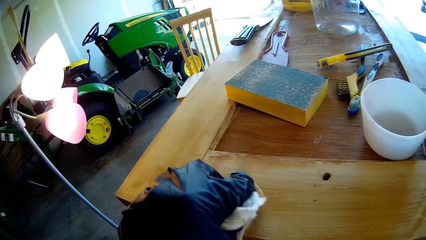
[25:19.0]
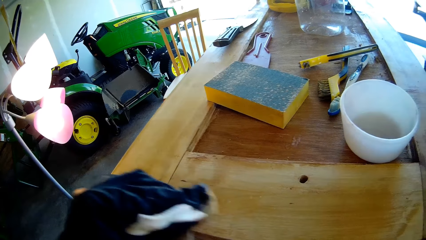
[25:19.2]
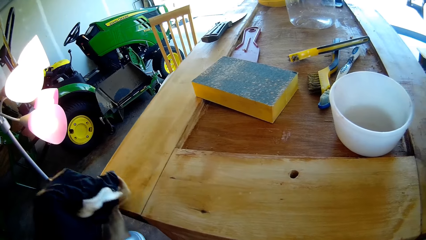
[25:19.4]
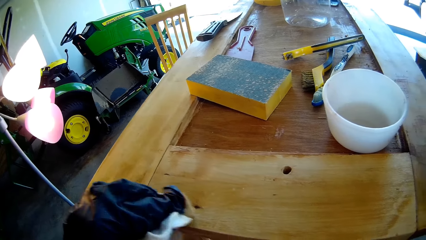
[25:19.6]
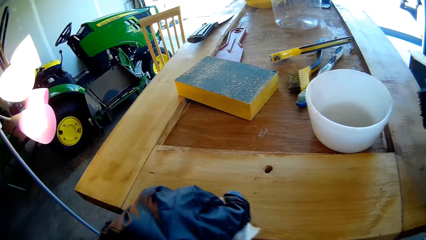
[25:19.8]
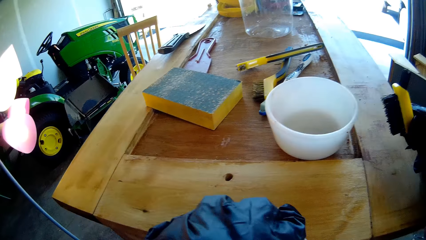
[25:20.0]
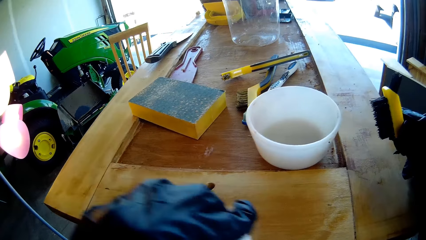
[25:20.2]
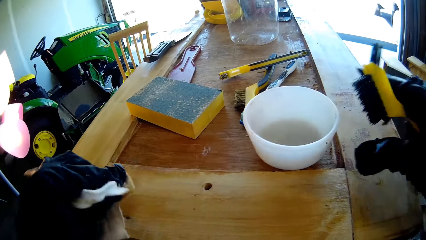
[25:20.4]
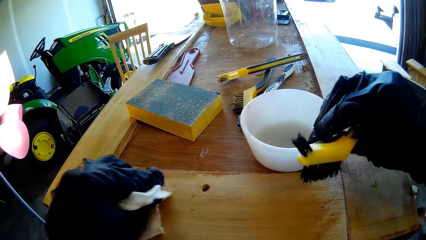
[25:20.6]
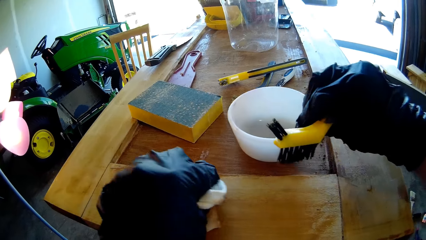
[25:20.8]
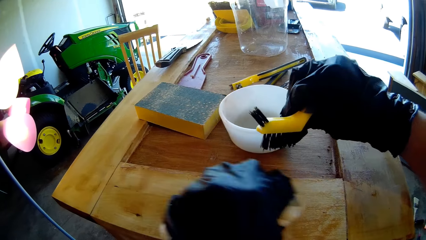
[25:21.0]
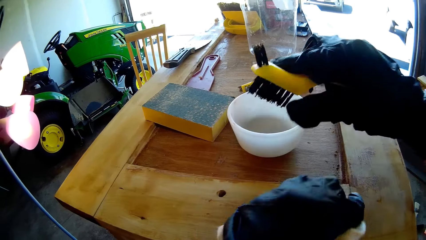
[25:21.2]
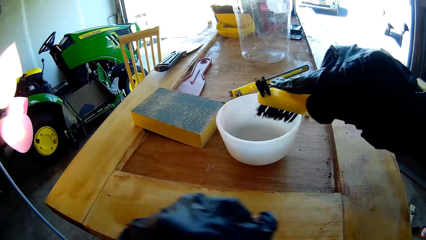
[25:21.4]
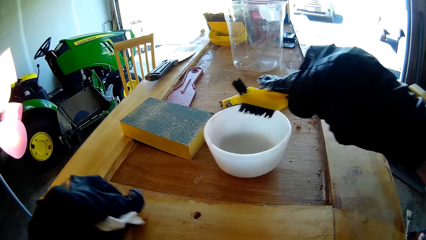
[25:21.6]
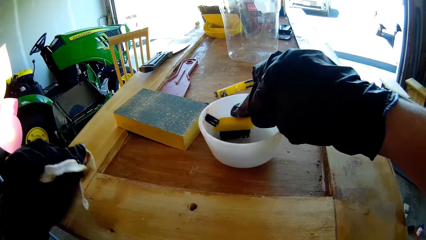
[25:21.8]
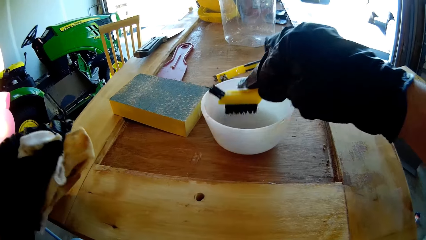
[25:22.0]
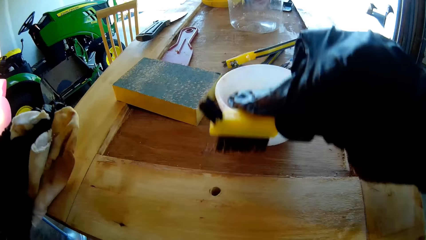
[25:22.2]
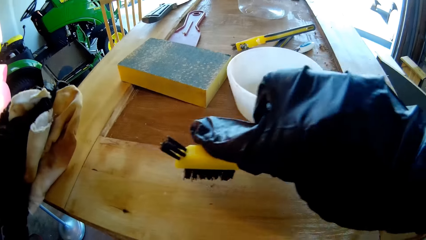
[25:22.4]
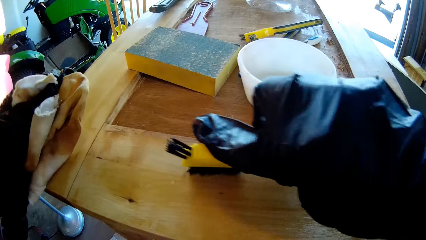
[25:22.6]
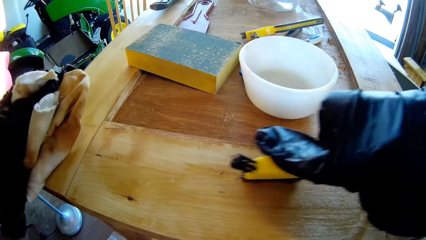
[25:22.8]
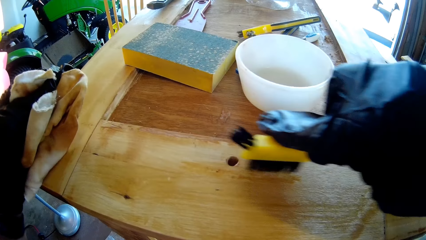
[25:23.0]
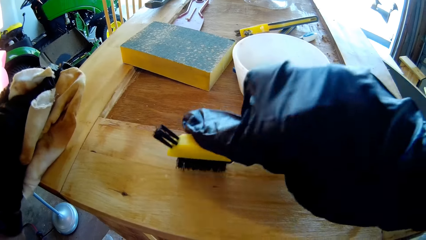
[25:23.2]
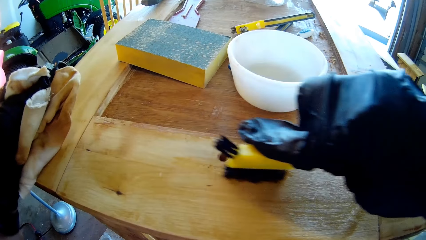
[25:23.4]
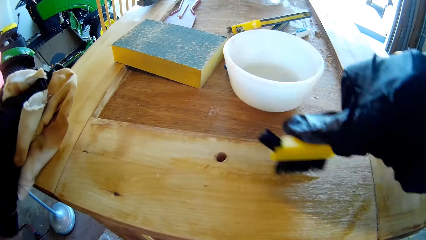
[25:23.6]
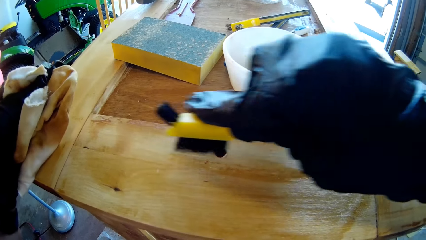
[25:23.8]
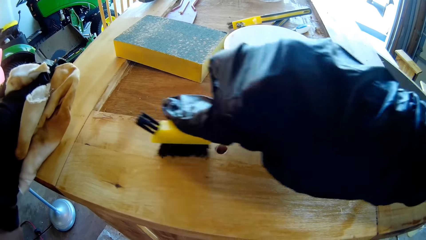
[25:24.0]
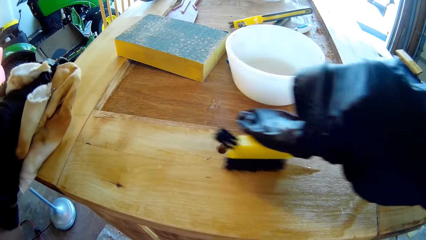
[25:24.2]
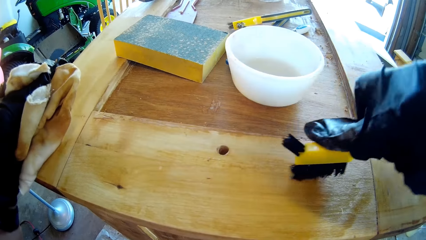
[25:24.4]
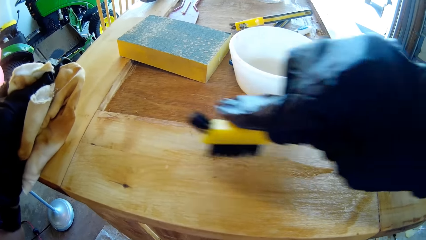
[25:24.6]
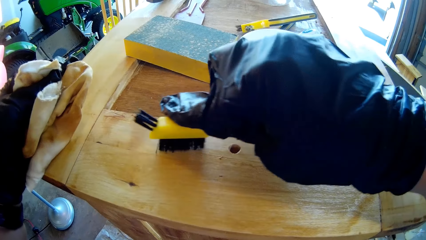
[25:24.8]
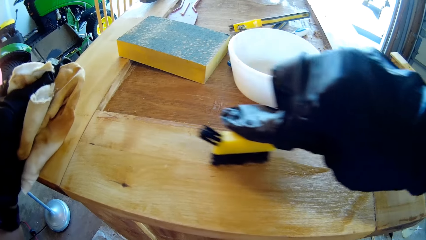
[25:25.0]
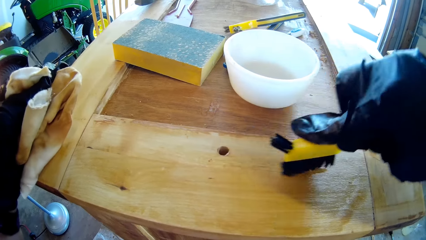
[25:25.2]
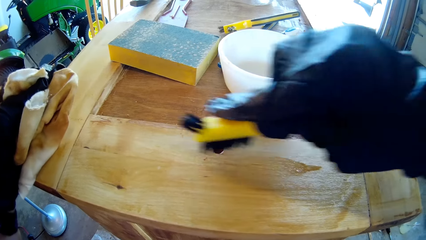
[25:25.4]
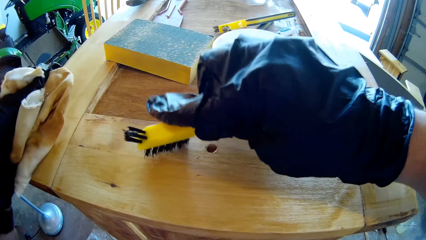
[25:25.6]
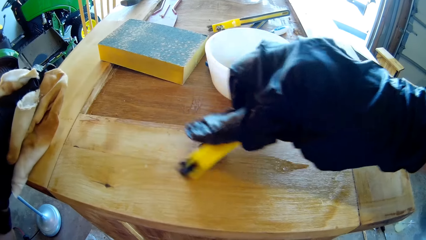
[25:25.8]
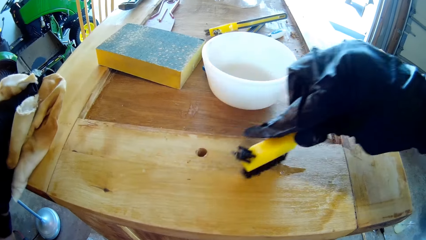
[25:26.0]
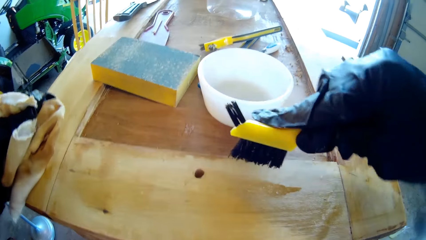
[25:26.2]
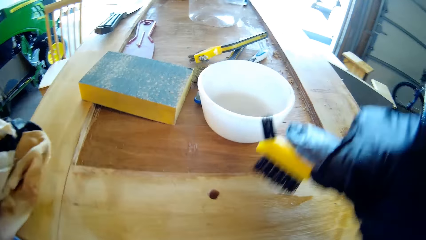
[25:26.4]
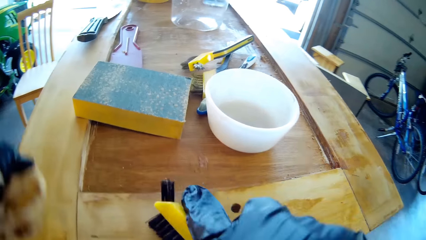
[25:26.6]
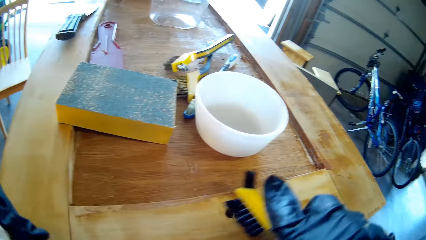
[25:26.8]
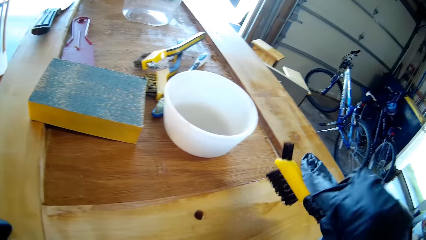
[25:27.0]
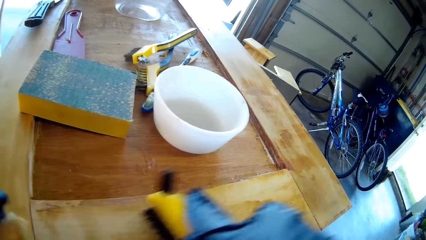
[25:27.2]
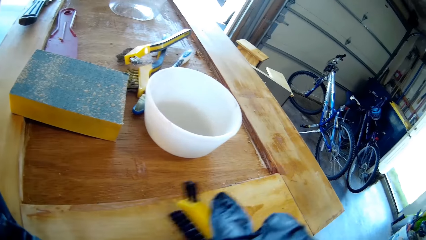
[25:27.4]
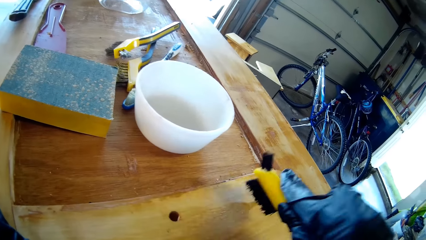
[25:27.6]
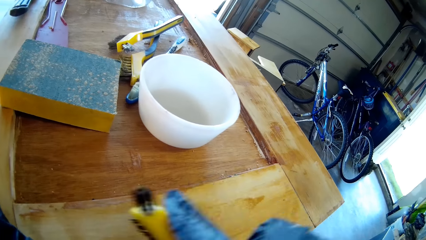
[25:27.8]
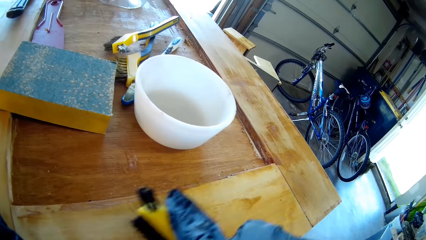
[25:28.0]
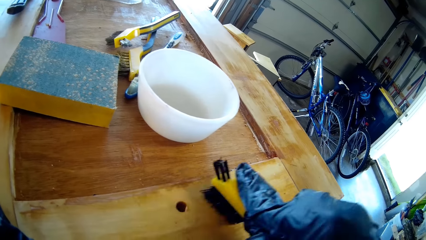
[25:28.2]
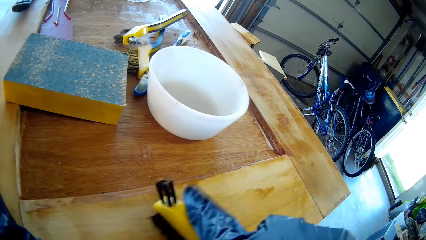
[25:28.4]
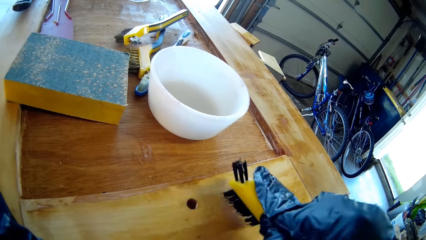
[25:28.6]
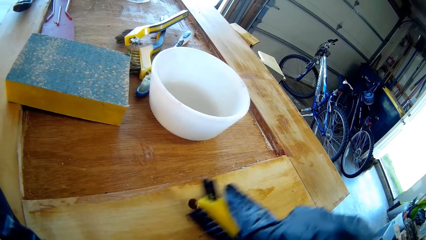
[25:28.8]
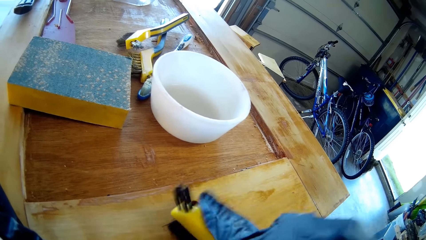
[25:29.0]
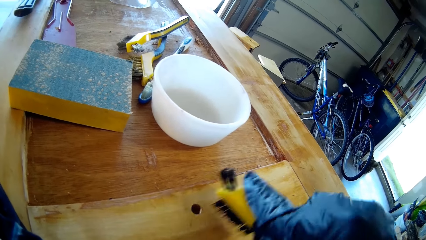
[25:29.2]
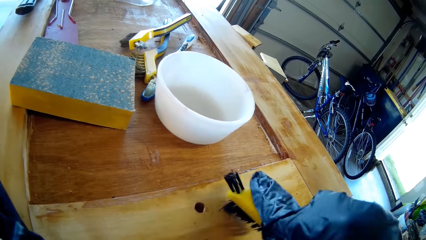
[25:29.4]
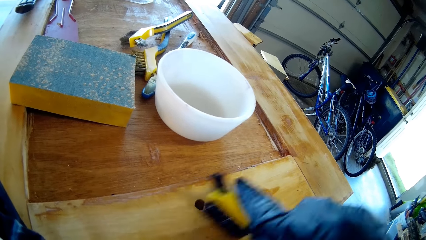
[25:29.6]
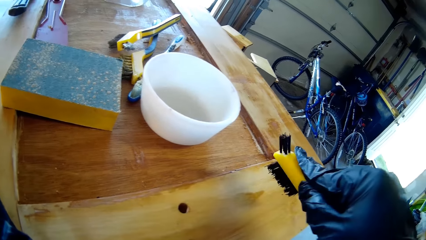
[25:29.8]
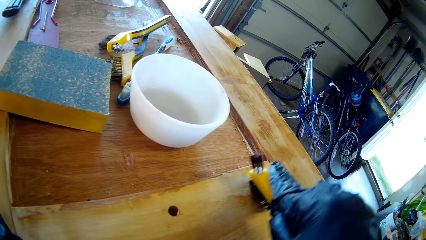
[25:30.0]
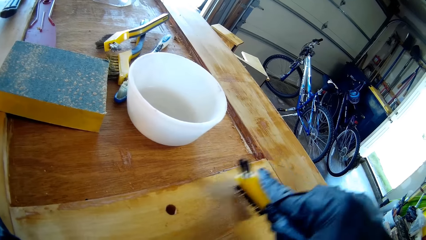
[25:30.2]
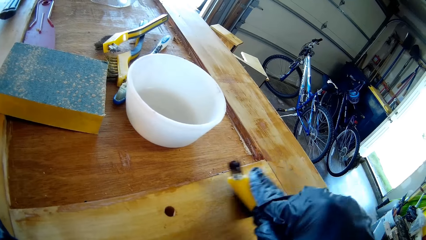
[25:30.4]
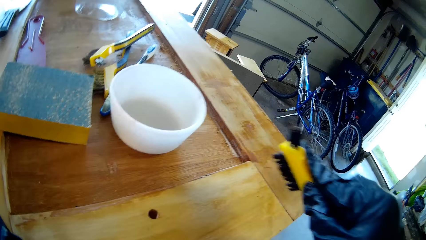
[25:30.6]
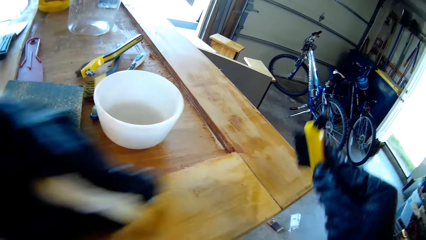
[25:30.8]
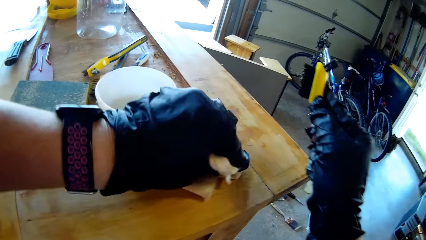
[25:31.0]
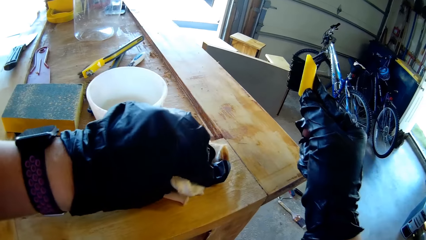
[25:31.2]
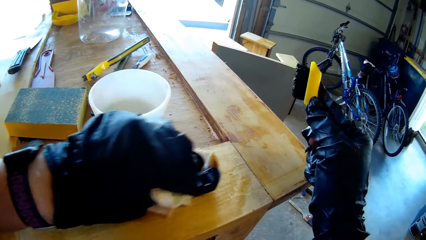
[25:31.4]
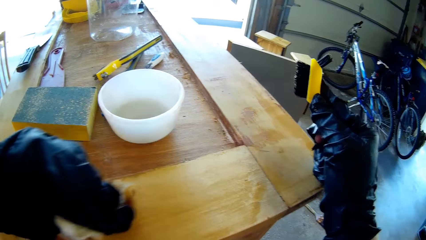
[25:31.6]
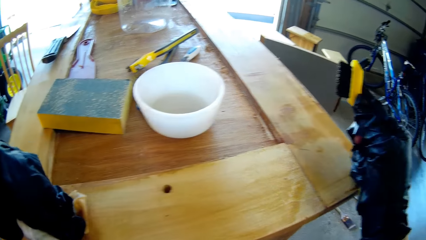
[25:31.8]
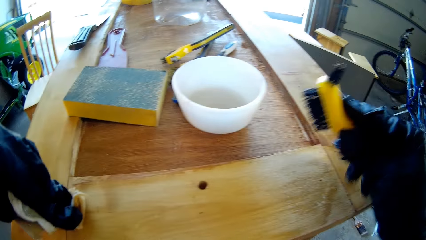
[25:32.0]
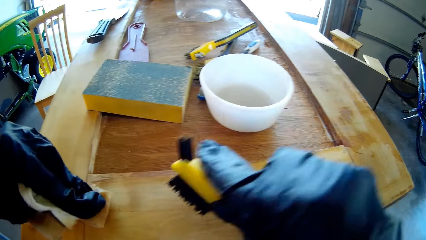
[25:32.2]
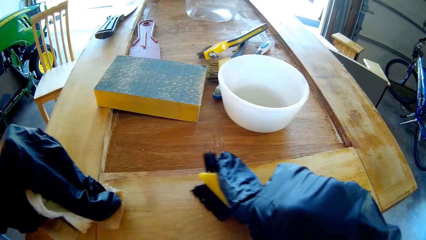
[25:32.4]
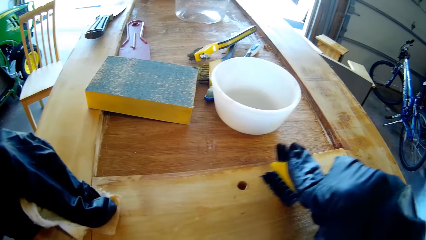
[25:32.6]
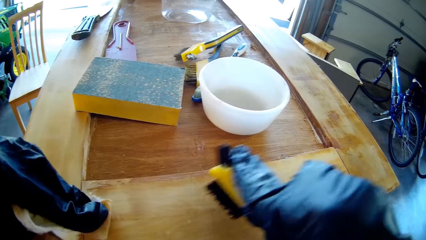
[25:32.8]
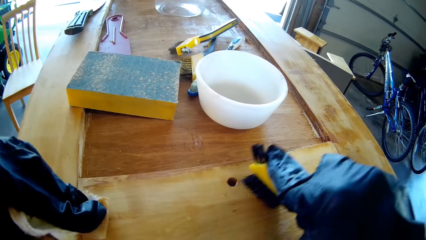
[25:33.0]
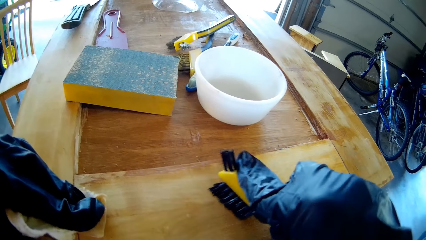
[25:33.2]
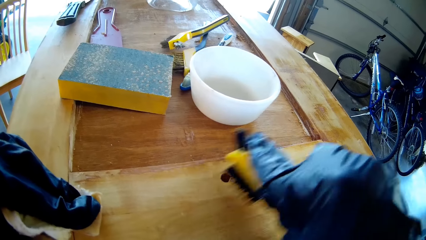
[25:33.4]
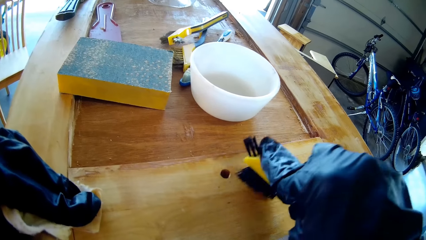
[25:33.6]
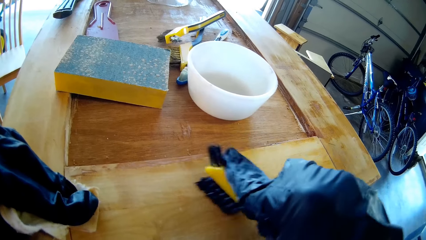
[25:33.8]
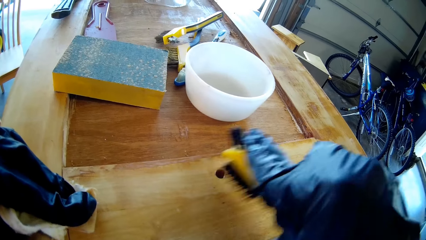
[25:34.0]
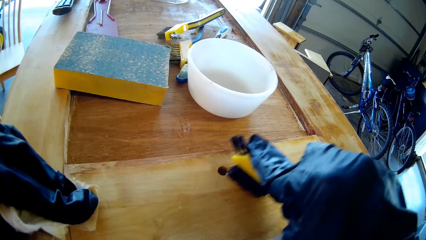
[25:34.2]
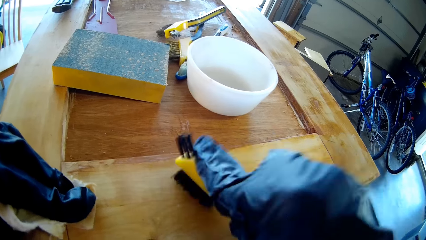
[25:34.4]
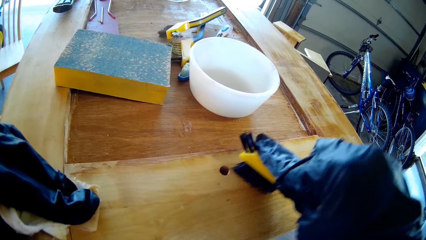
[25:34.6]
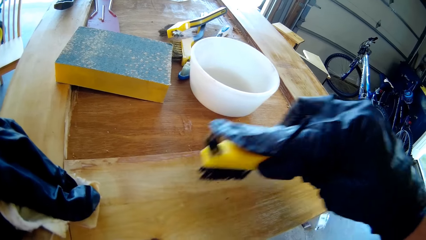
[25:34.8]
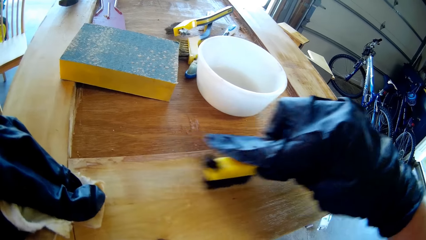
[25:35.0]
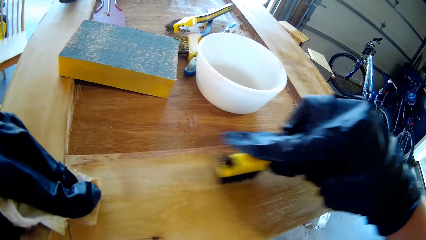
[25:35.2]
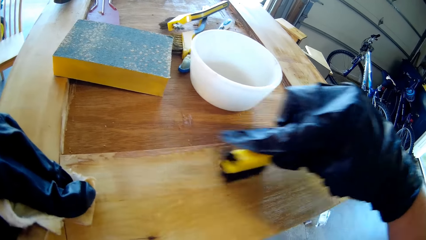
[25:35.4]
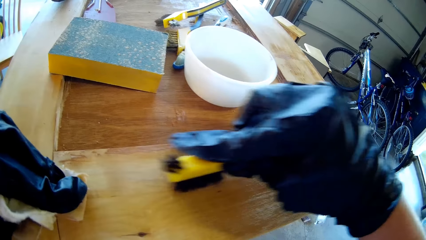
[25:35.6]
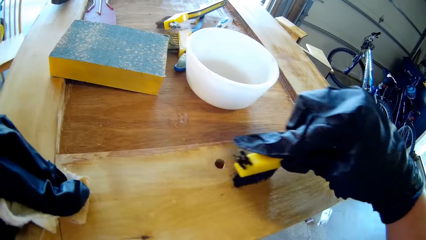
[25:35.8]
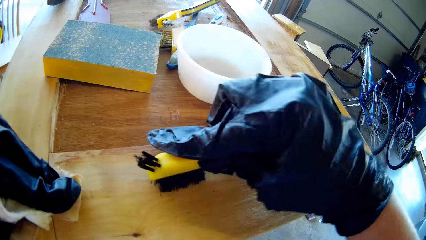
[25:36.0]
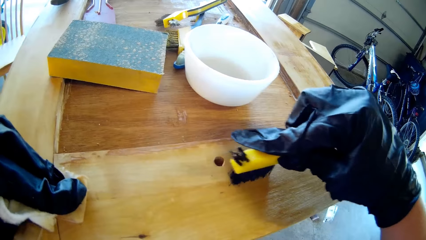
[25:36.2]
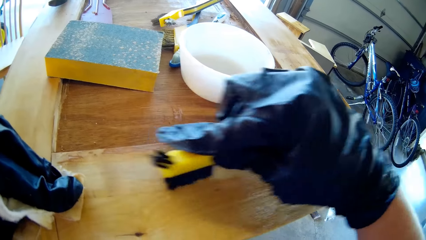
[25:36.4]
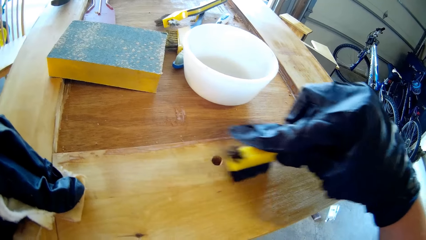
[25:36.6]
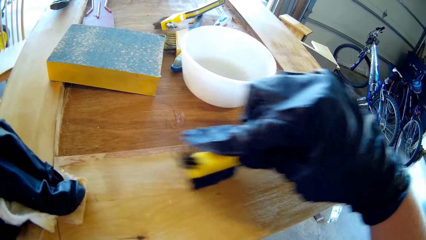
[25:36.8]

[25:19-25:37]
The camera wearer moves the bowl. They brush the wood. They wipe the wood with the cloth towel. They brush the wood.
